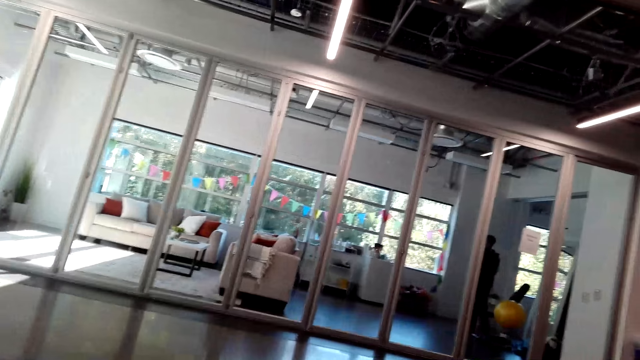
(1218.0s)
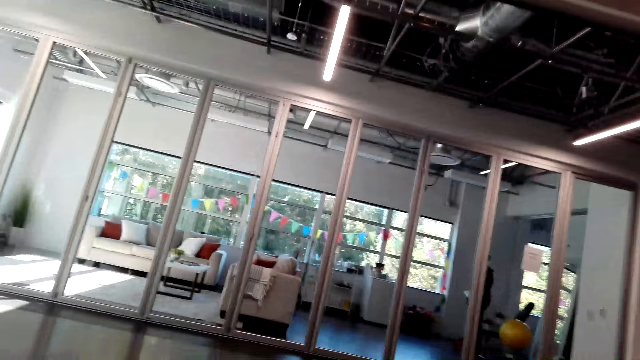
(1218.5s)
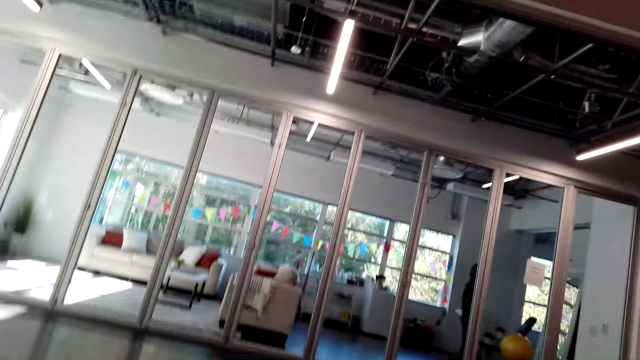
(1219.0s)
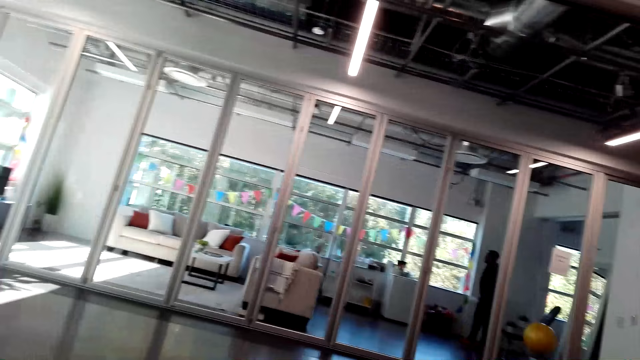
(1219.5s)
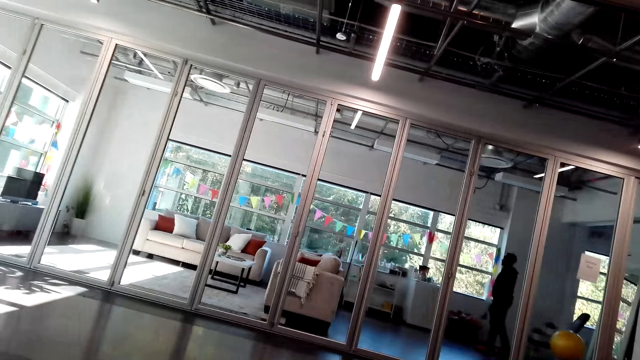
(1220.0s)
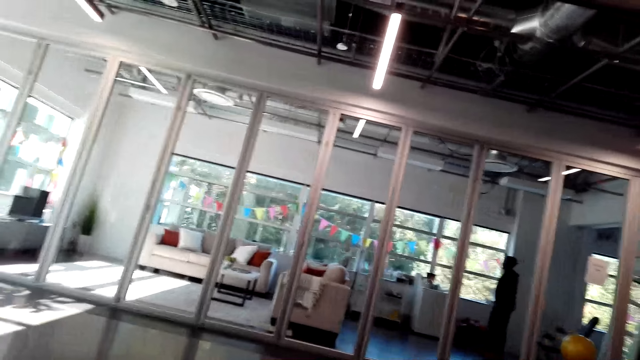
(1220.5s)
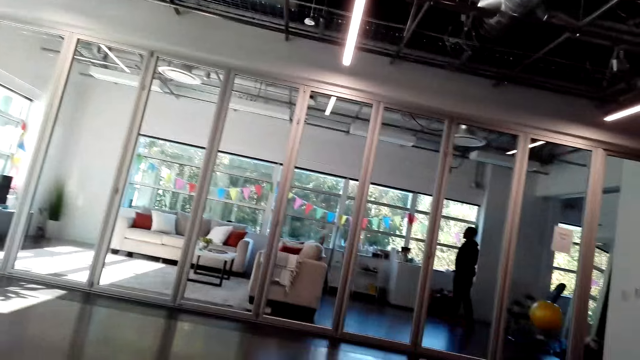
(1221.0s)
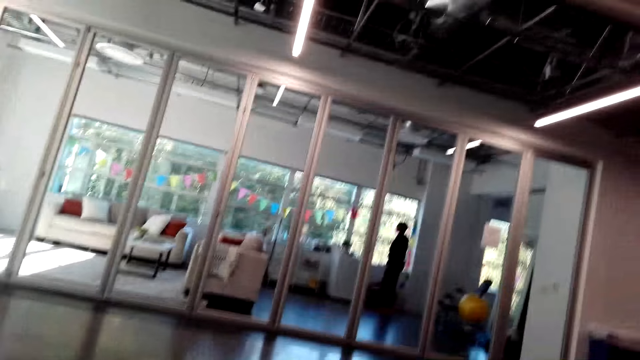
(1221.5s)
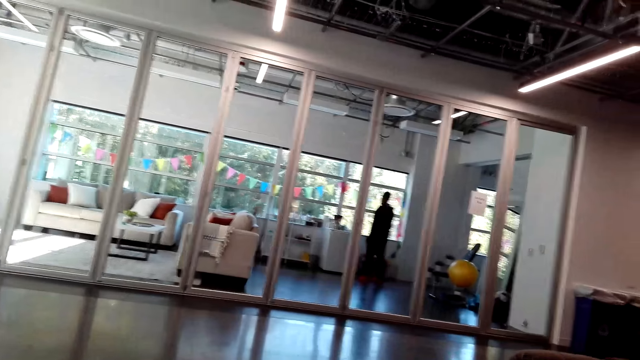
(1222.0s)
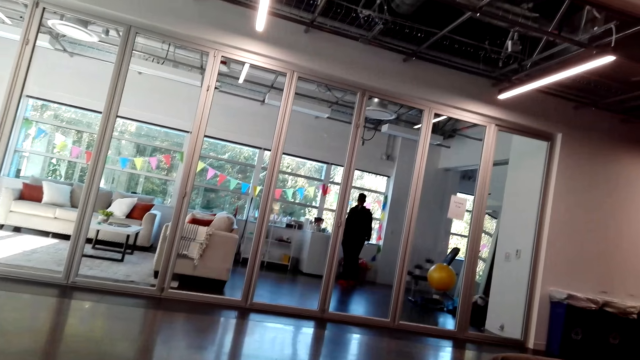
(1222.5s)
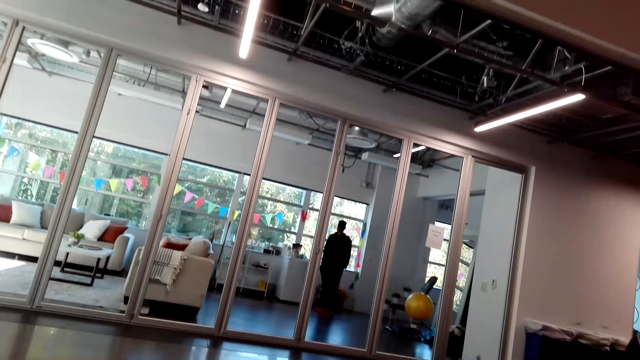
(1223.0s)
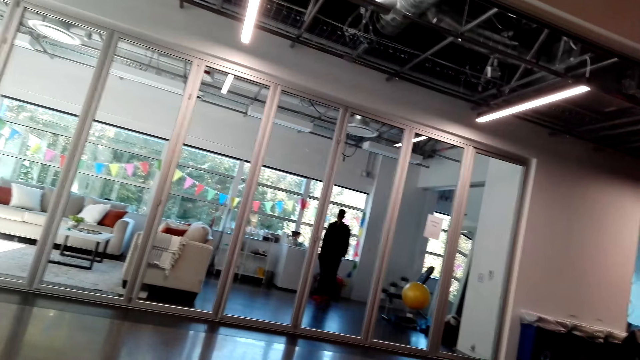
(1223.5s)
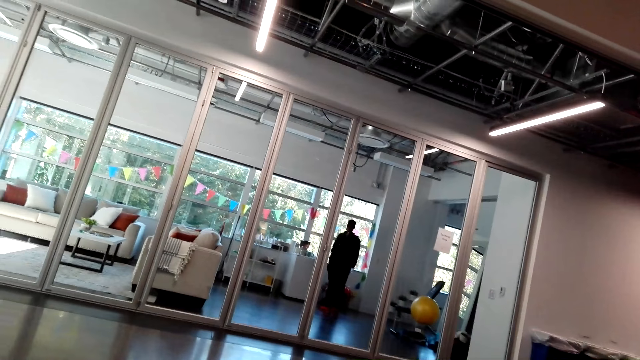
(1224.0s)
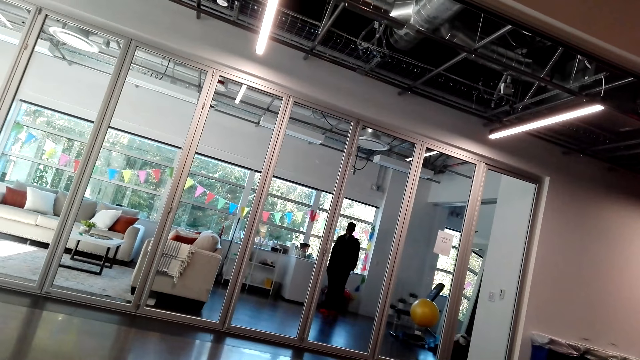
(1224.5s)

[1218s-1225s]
A person walks to the window.

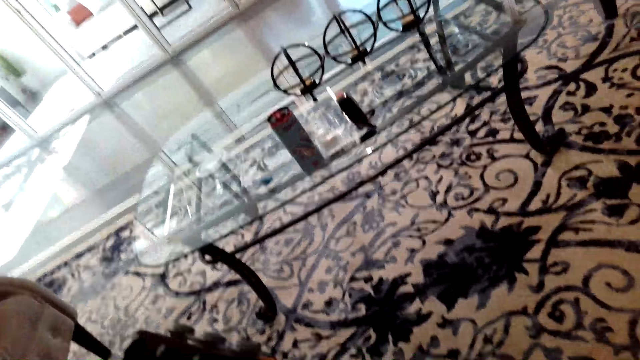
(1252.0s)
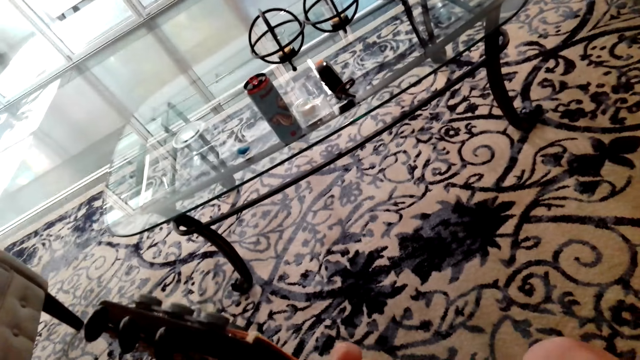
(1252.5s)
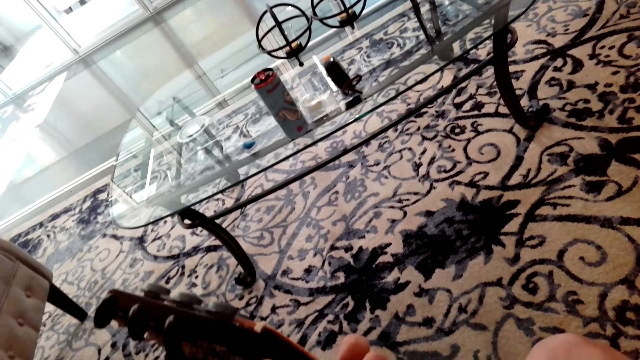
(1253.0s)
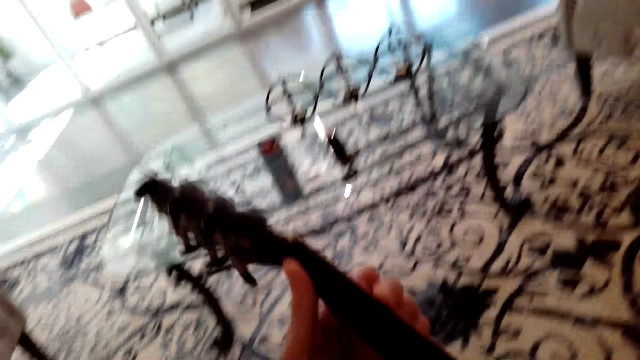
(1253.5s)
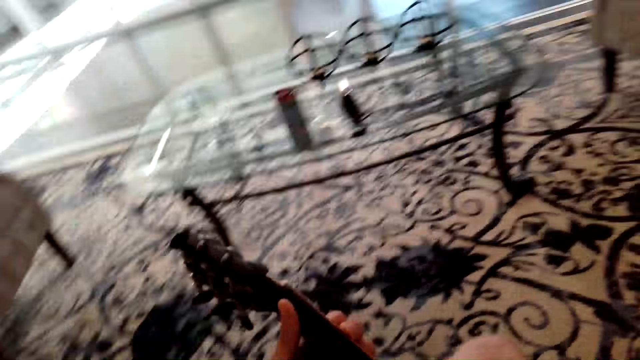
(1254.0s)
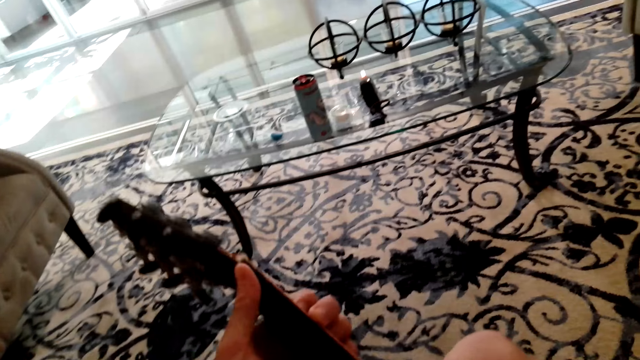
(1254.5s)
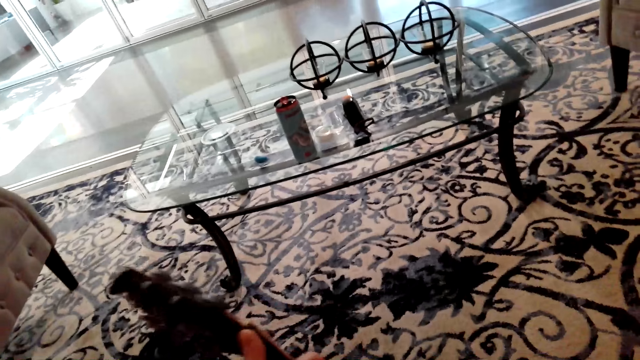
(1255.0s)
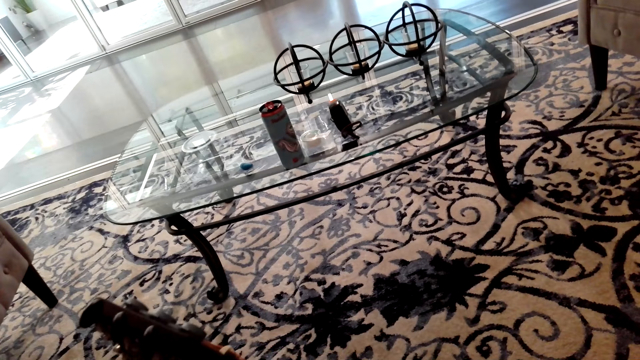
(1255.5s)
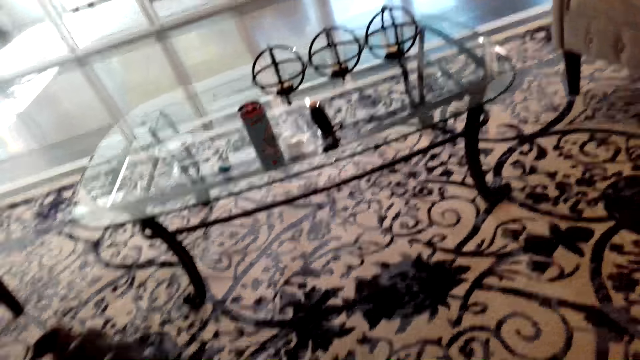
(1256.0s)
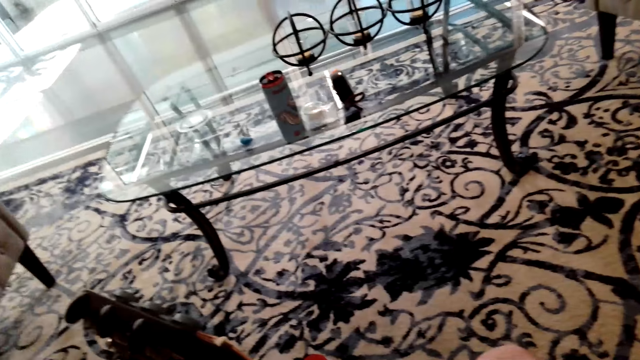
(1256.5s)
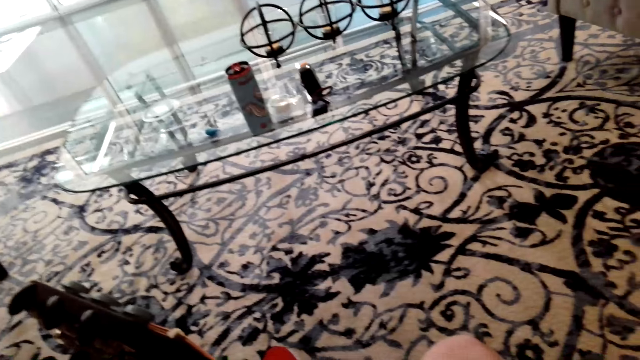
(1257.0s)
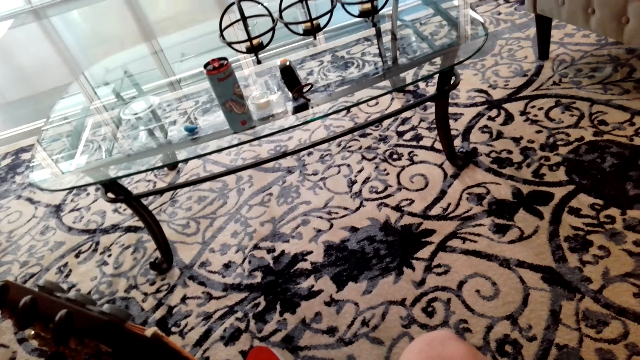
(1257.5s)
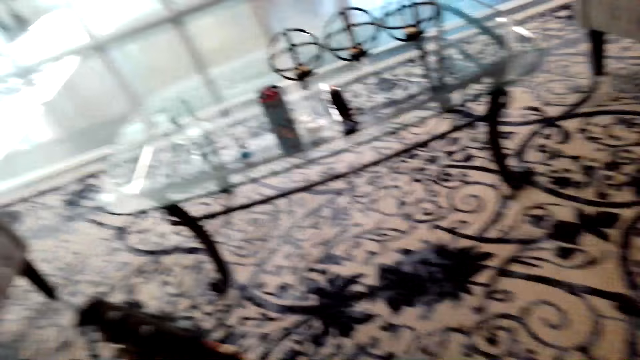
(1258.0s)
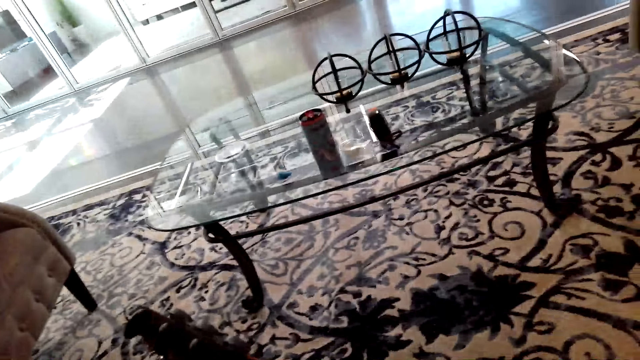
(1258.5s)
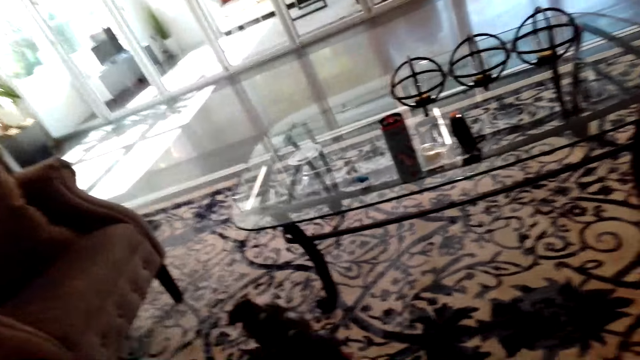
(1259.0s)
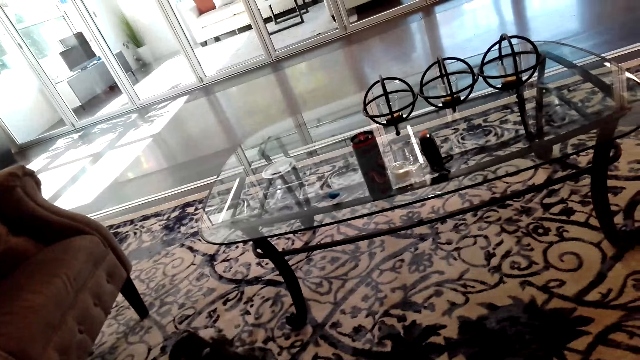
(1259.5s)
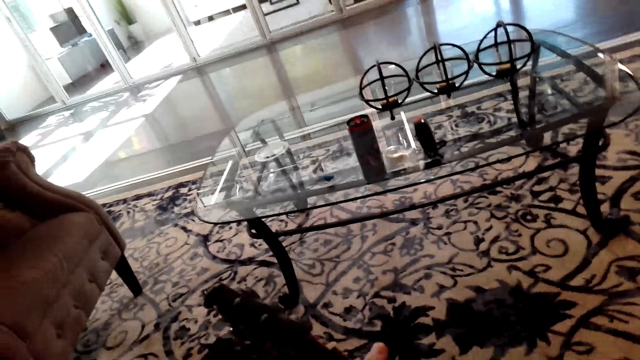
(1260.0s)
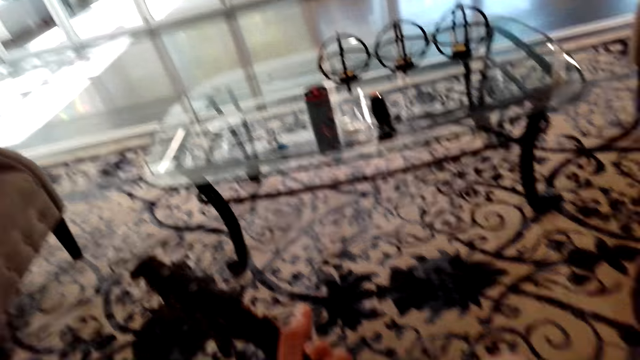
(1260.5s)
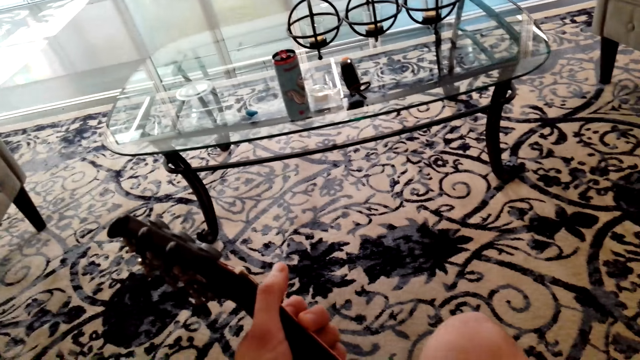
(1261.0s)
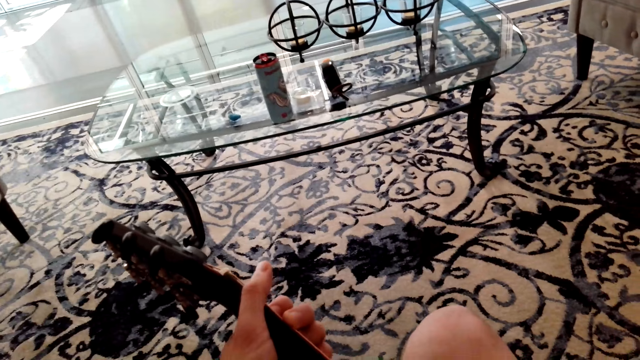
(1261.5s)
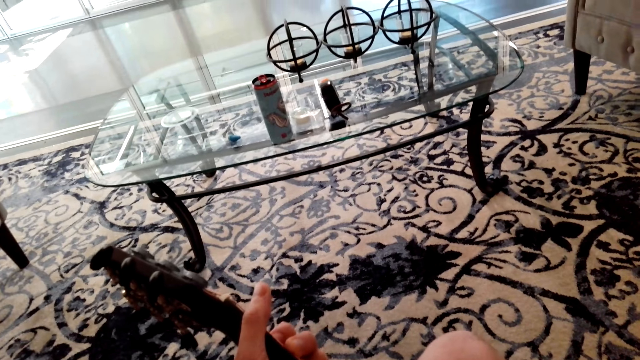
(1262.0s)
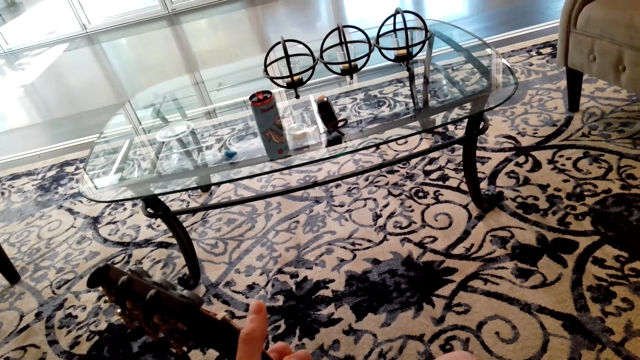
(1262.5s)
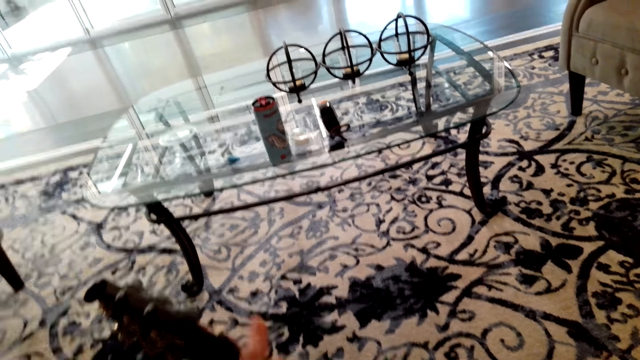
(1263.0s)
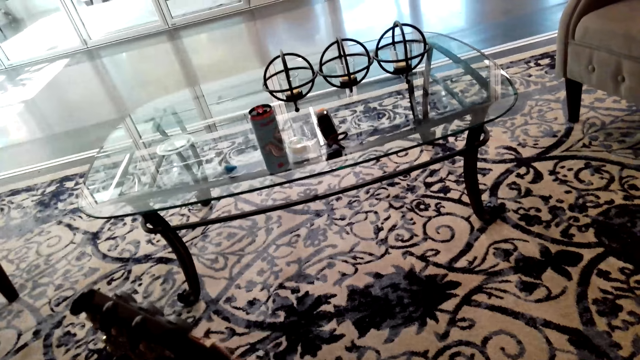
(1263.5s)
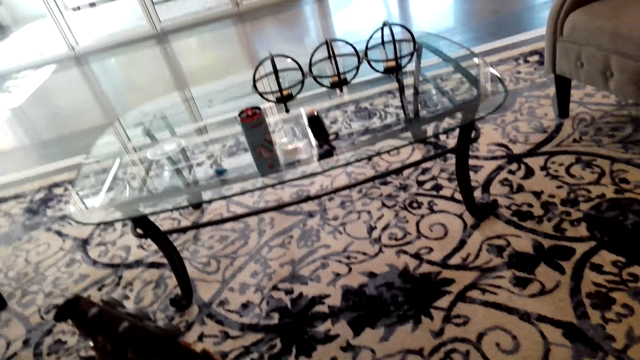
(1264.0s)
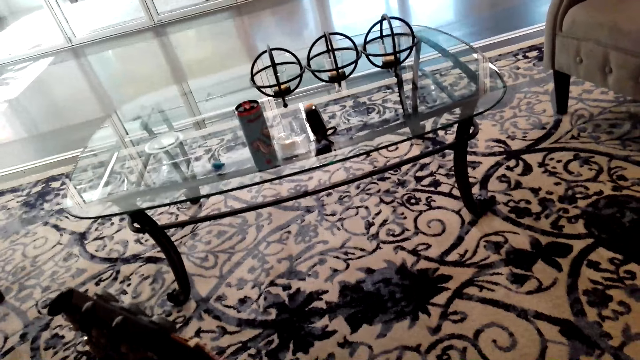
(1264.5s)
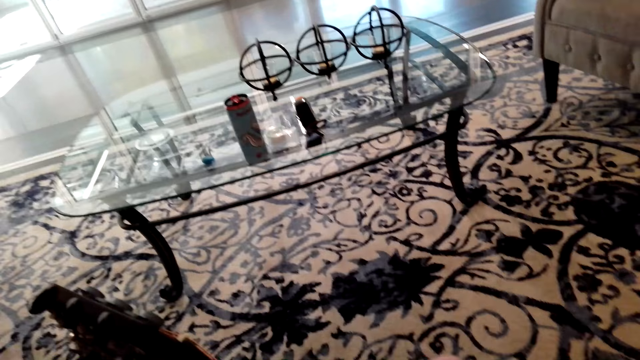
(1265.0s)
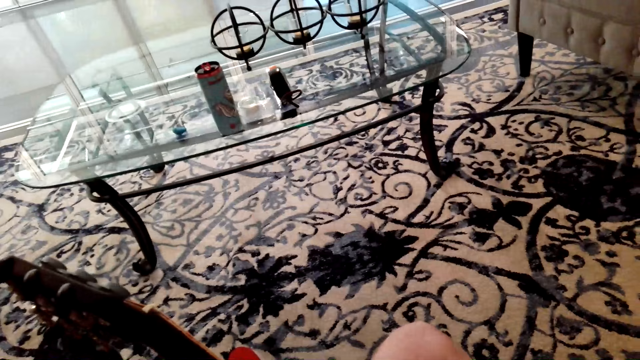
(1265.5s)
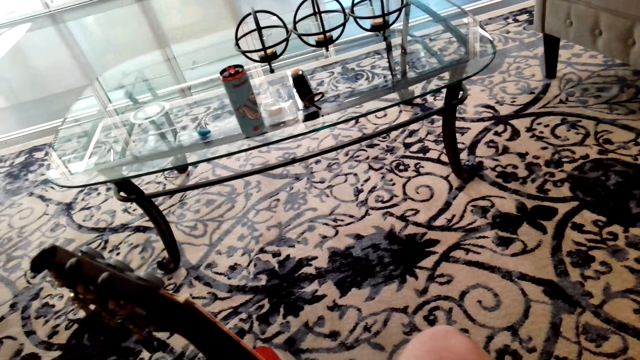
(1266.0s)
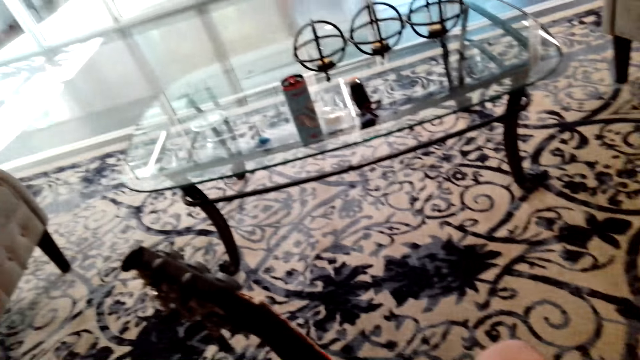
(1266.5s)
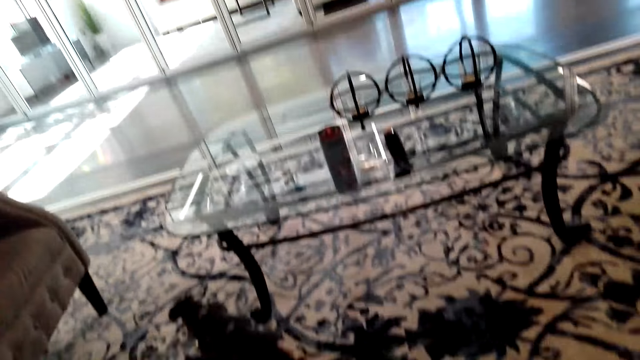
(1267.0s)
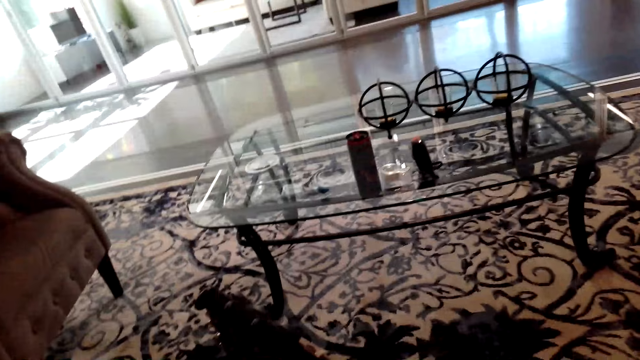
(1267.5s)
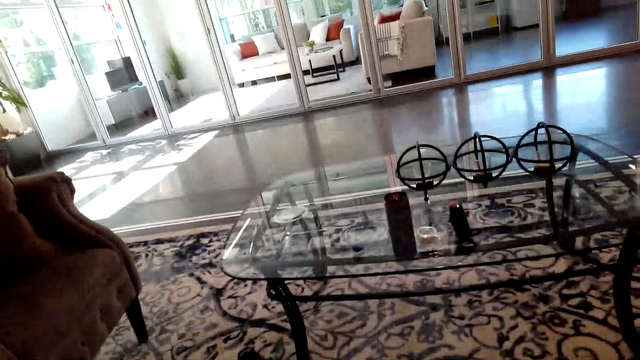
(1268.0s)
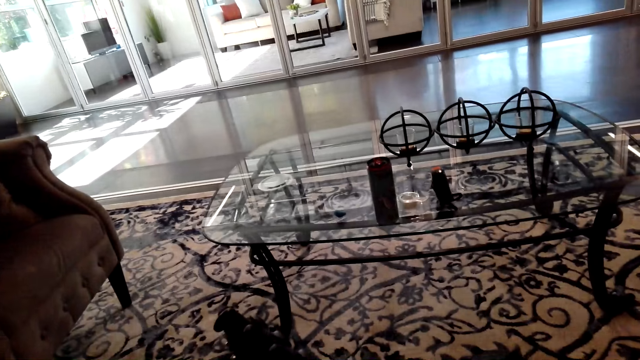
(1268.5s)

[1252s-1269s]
The camera wearer moves the guitar. They play the guitar.
